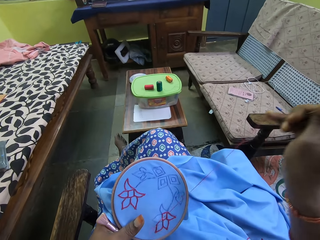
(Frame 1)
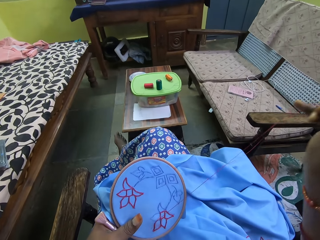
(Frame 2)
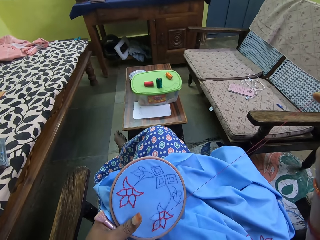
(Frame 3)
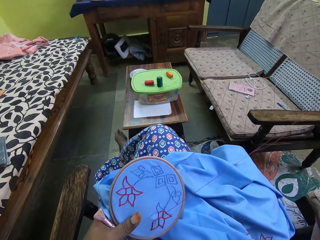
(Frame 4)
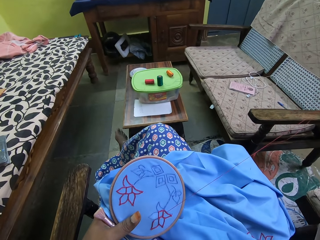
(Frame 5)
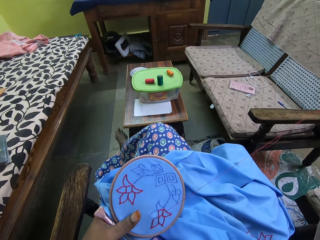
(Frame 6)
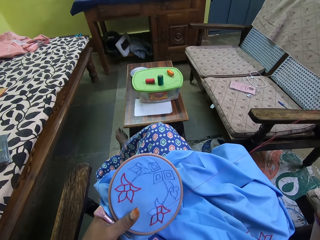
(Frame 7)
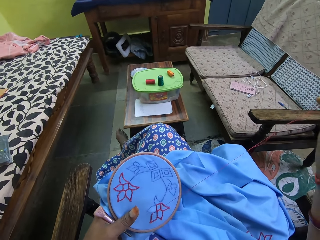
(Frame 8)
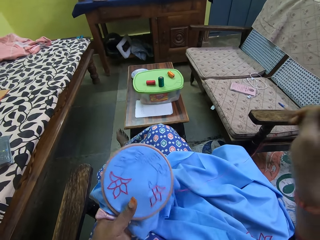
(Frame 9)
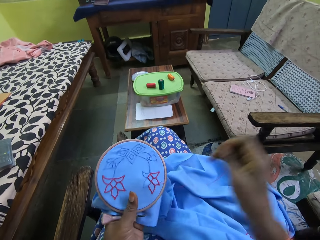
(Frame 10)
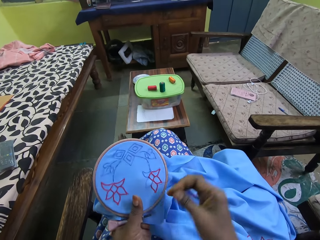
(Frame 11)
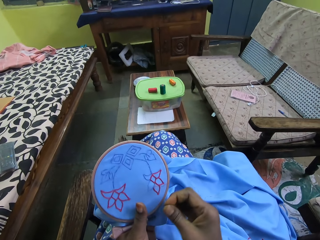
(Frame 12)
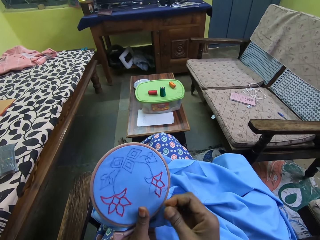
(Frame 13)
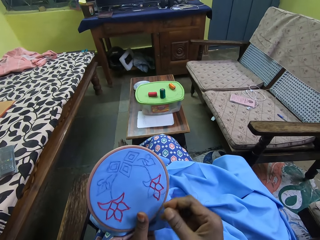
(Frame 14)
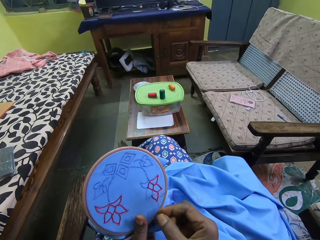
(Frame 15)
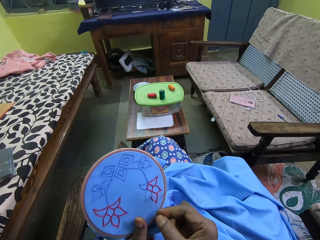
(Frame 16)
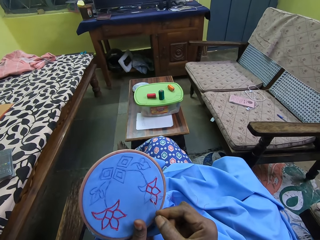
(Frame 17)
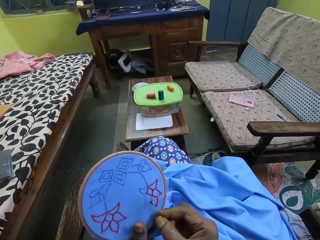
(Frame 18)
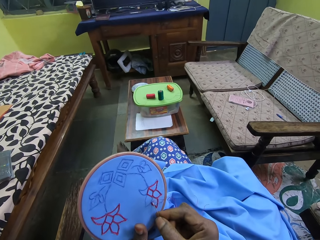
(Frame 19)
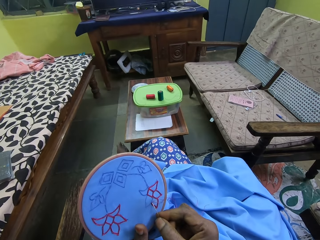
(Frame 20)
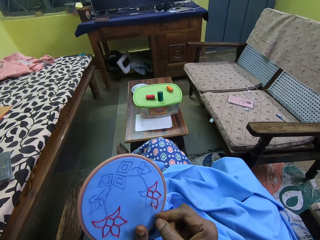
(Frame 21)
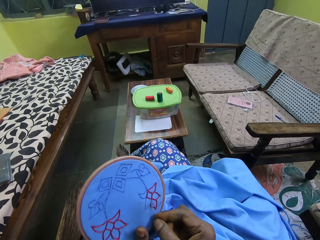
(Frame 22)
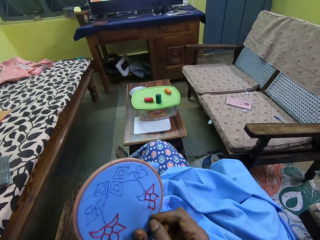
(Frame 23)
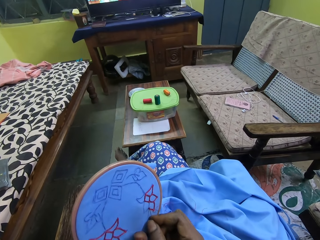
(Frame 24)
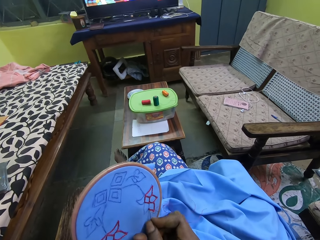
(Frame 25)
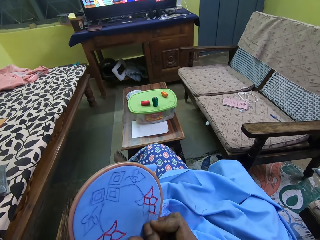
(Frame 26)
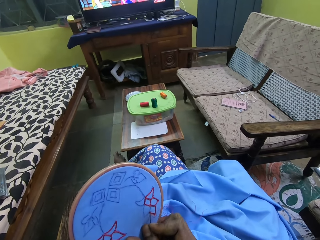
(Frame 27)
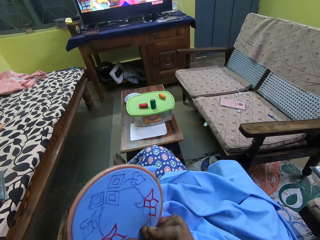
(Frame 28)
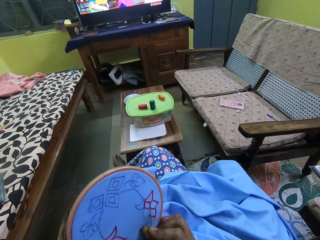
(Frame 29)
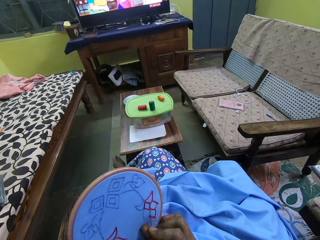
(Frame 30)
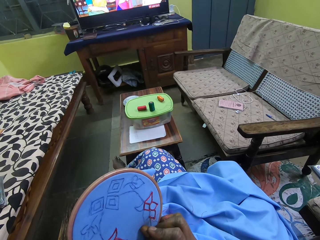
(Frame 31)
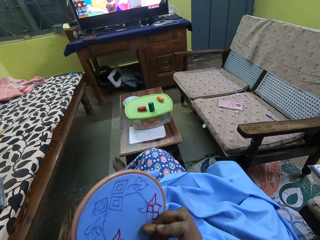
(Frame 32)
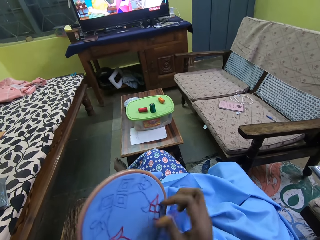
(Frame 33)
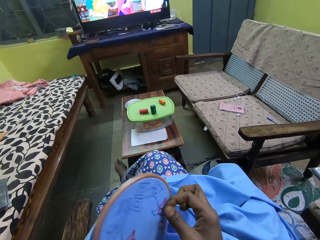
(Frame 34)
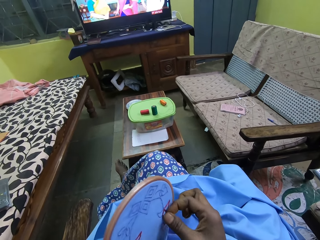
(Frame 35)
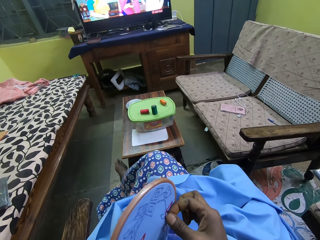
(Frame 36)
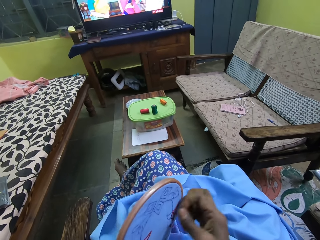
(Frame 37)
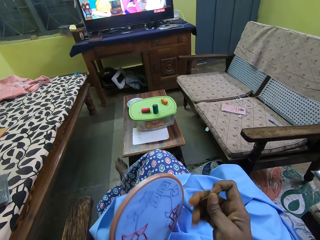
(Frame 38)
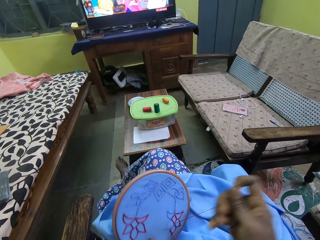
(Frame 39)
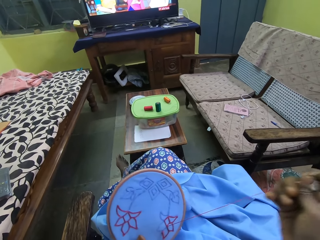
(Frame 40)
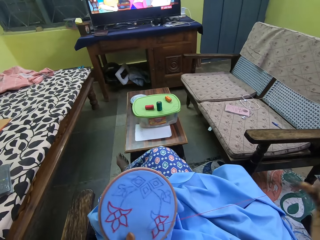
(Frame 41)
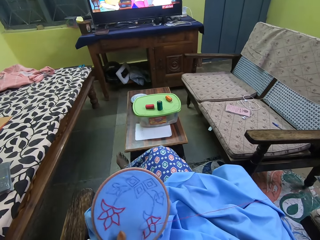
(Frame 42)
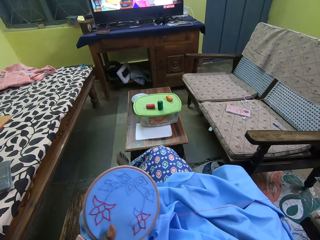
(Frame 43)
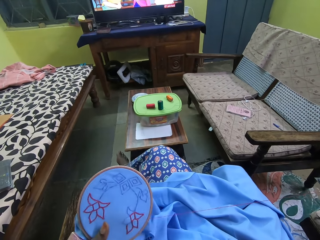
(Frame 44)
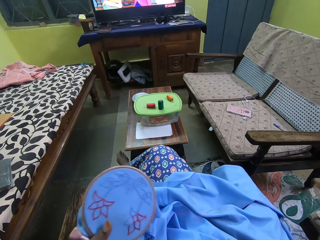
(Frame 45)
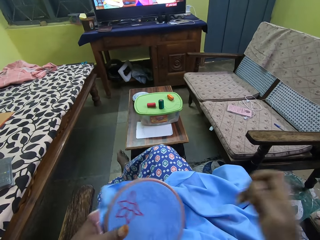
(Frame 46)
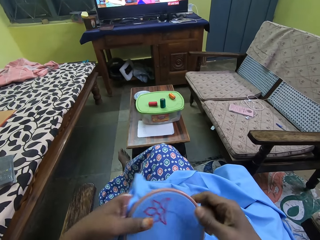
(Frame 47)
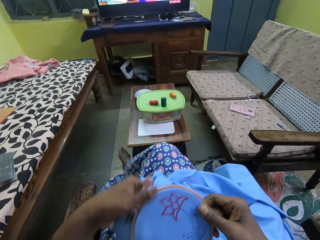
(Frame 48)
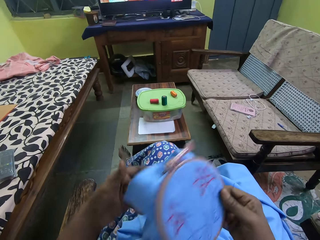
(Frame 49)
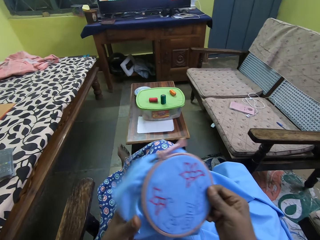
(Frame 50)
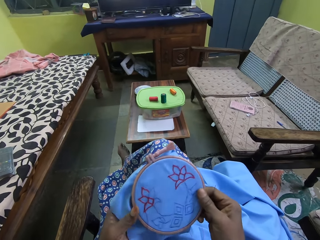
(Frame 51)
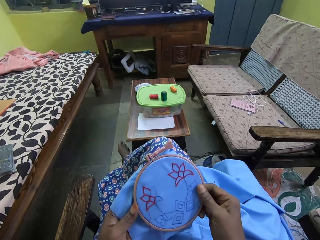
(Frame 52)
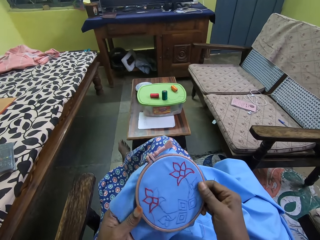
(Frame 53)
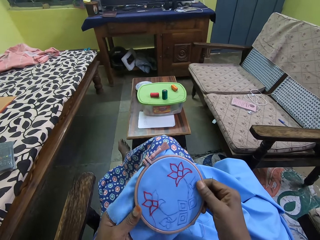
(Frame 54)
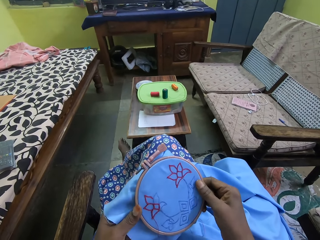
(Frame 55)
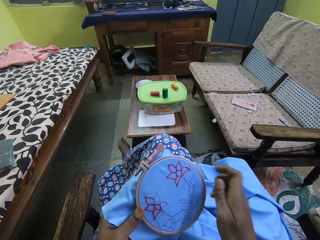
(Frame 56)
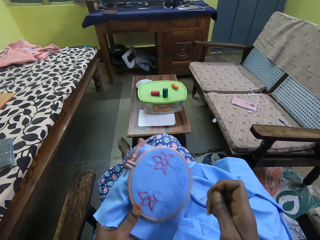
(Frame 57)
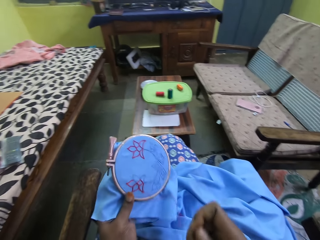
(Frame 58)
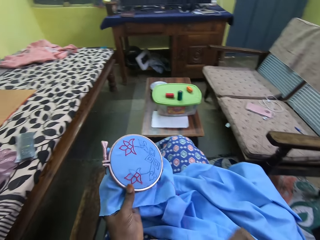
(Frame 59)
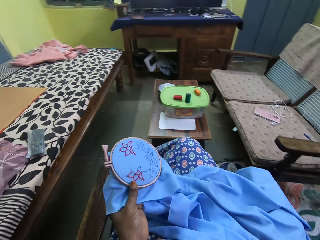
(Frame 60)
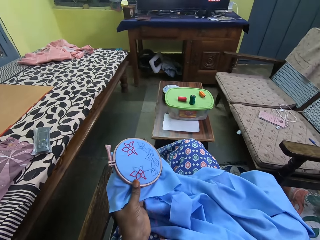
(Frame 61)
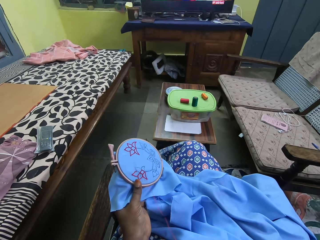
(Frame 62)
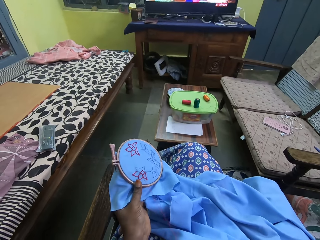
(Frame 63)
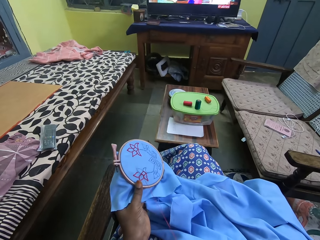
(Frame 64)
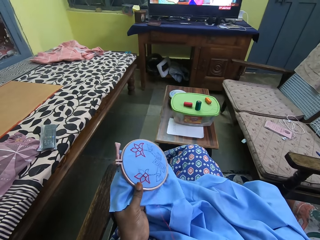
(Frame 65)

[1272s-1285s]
The camera wearer inserts the needle in the clothing in his hand. He pulls the knitting thread with the needle on top of the clothing. He turns the clothing in his hand.

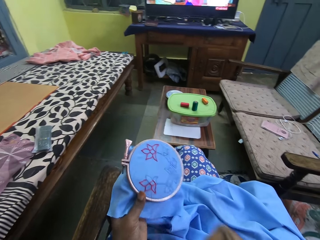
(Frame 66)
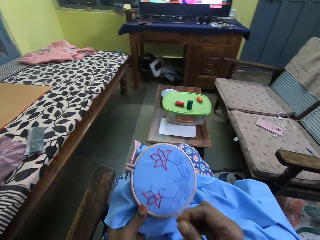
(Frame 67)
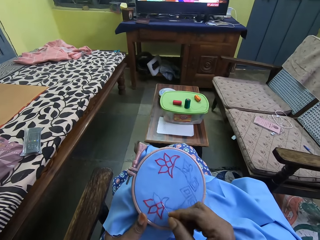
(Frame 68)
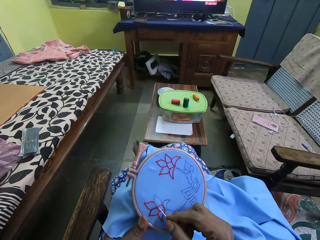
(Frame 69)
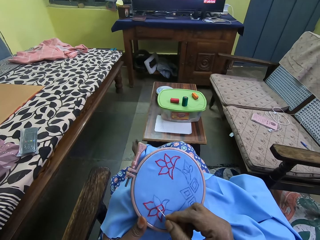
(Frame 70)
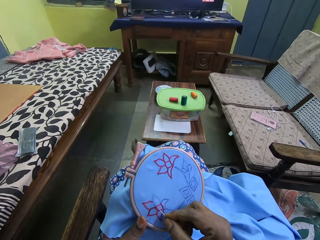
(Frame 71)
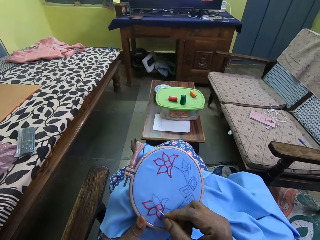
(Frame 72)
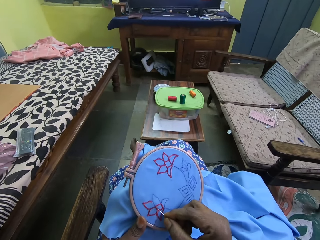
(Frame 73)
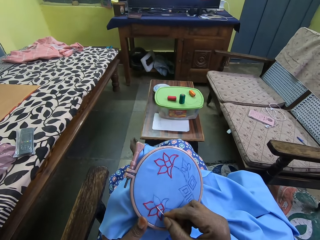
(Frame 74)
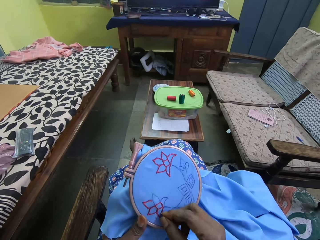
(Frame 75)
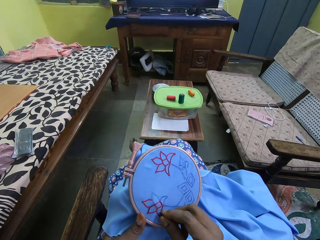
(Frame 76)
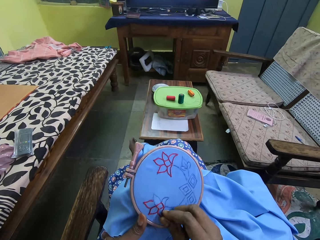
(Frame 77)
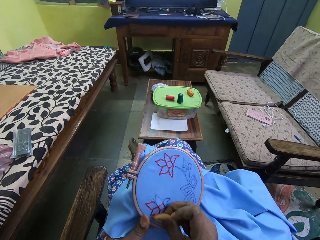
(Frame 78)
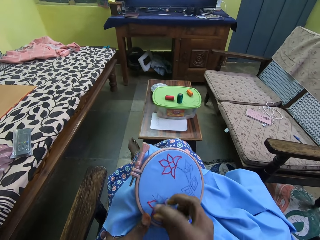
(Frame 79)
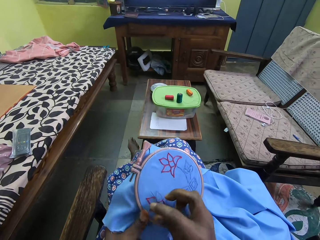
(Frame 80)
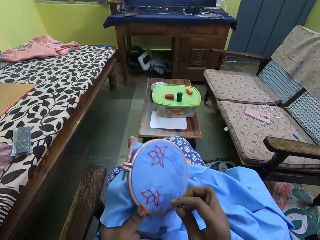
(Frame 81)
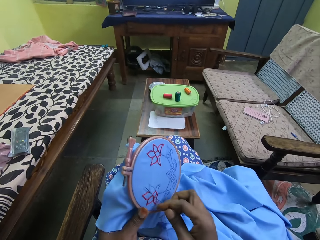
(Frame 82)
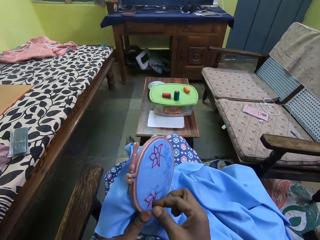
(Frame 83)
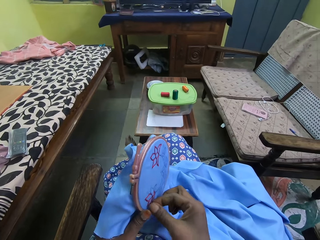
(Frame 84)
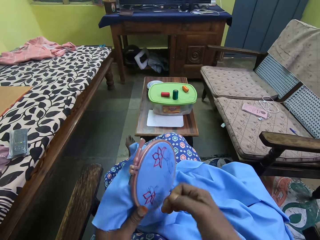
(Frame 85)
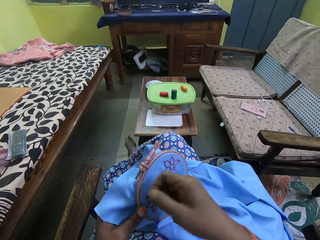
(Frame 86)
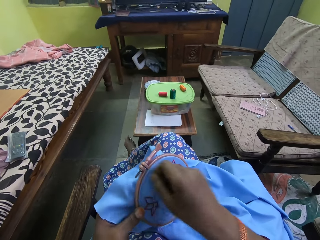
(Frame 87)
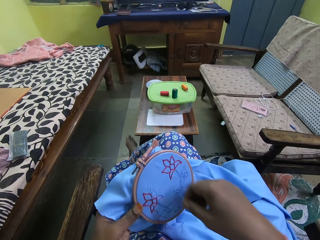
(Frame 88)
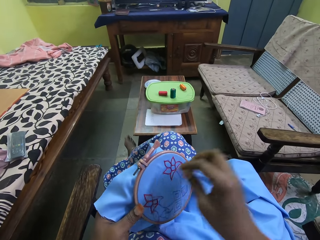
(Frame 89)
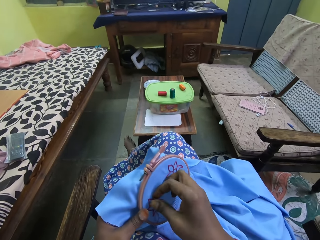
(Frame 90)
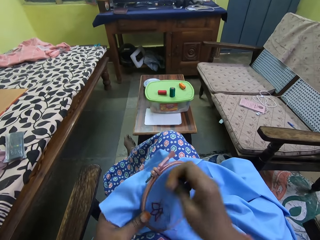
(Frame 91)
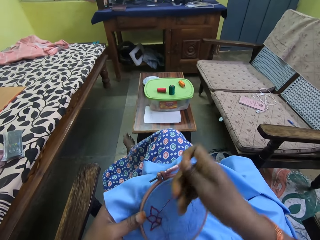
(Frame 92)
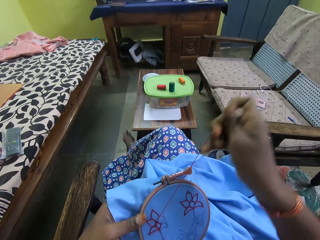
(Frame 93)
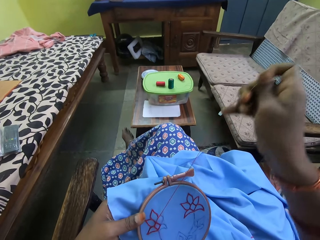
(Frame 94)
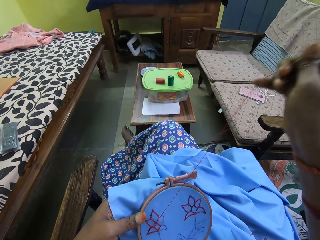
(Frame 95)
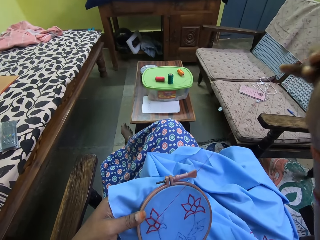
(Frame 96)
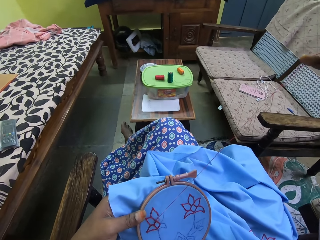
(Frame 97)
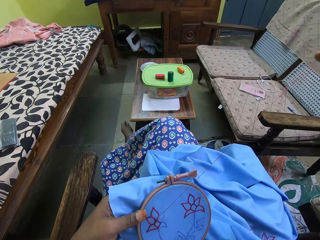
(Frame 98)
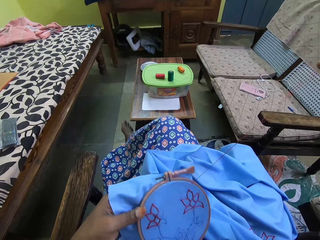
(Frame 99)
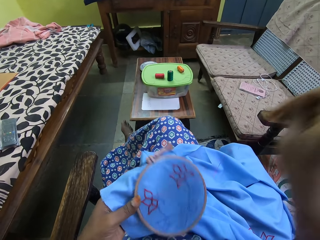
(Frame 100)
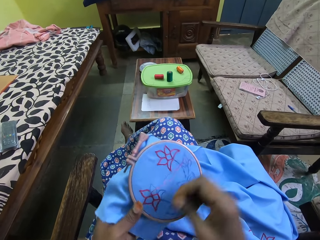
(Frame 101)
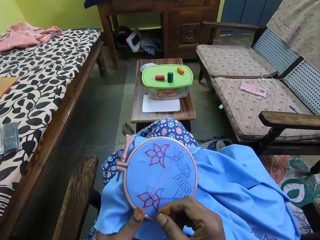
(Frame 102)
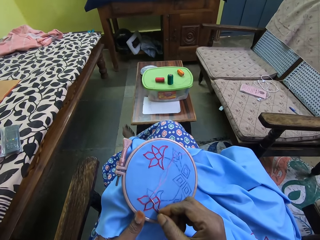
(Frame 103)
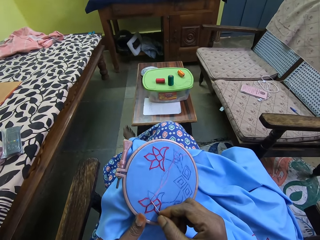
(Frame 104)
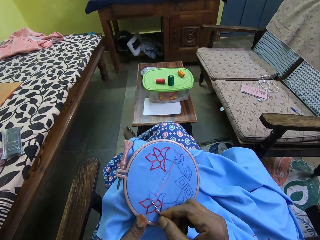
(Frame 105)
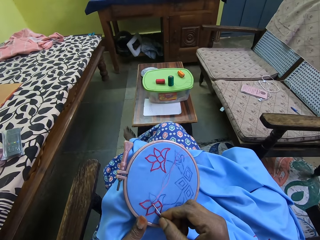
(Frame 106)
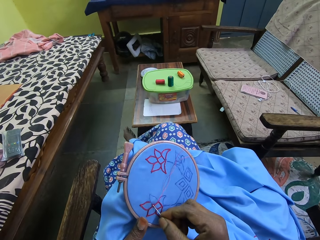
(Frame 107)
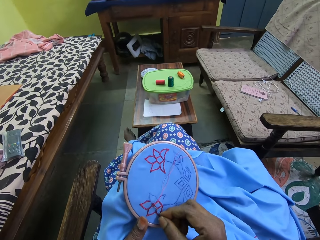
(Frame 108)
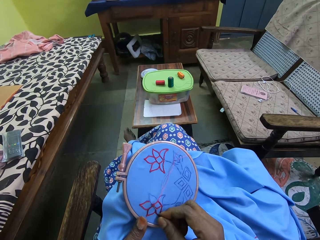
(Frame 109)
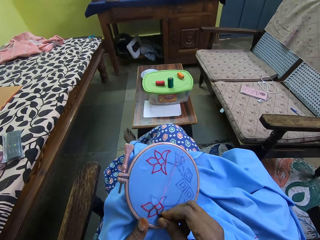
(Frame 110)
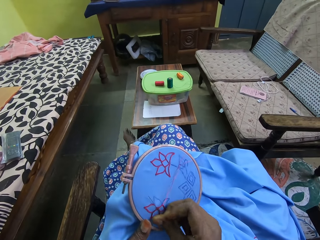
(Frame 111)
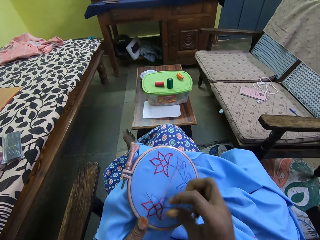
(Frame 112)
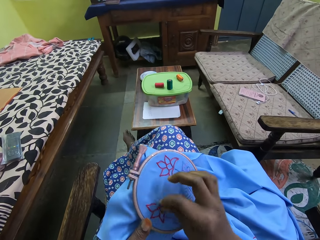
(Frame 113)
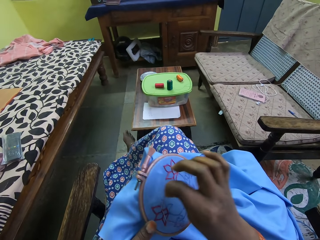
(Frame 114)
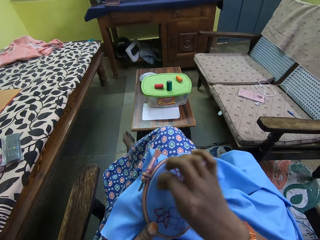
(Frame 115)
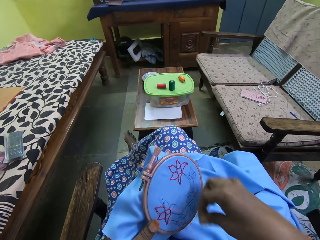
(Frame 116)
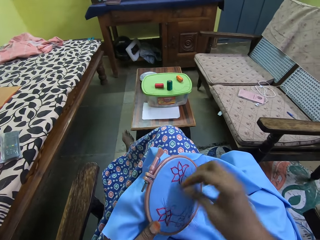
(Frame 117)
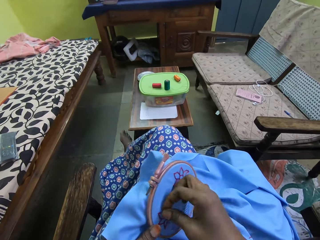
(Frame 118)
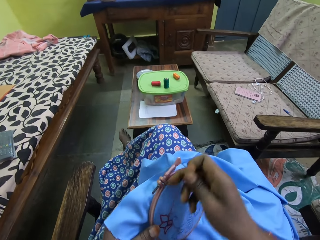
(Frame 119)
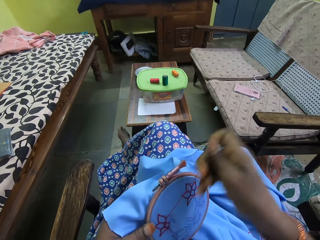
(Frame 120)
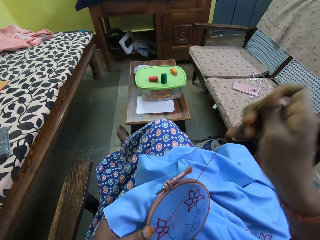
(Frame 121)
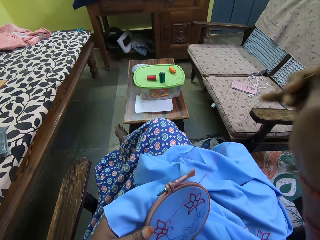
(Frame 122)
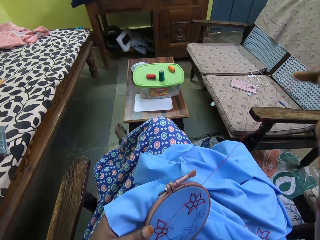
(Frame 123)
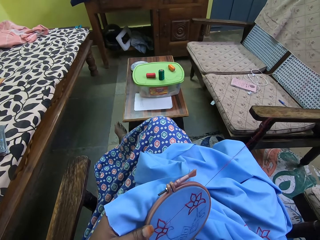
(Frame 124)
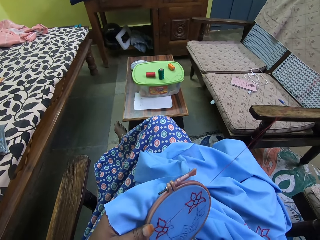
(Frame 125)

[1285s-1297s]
The camera wearer inserts the needle in the clothing in his hand. He puts the thread over the needle on the clothing. He pulls the knitting thread with the needle on top of the clothing. He inserts the needle in the clothing in his hand. He puts the thread over the needle on the clothing. He pulls the knitting thread with the needle on top of the clothing.
